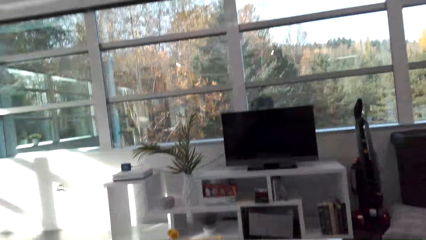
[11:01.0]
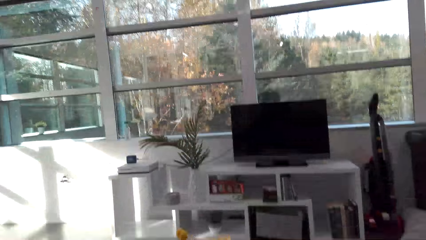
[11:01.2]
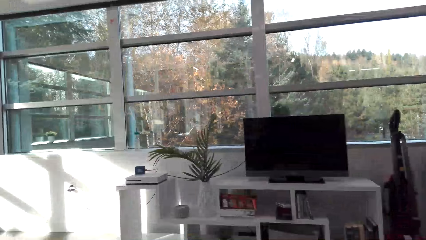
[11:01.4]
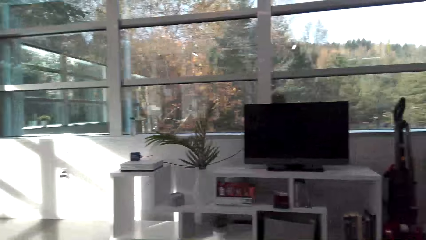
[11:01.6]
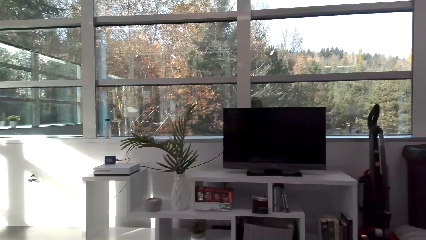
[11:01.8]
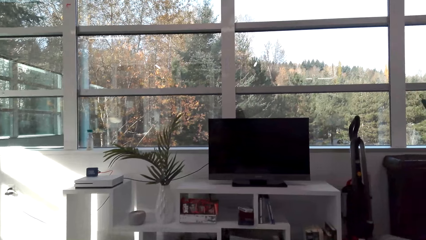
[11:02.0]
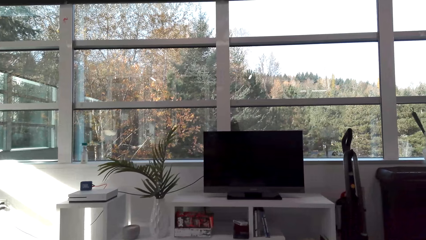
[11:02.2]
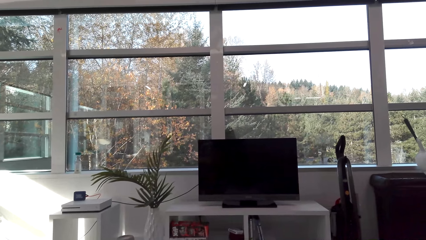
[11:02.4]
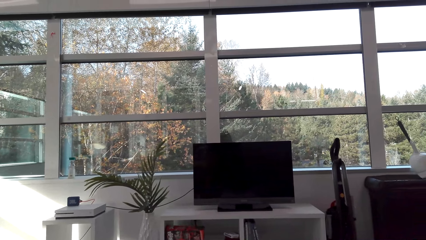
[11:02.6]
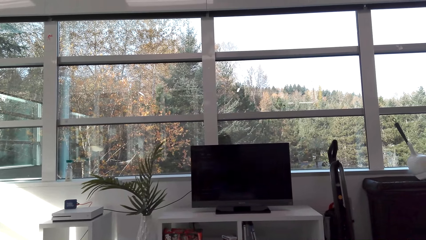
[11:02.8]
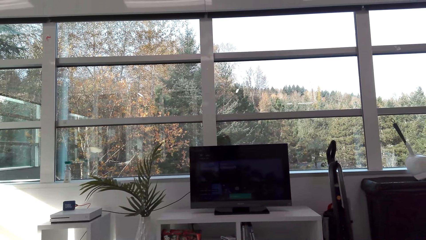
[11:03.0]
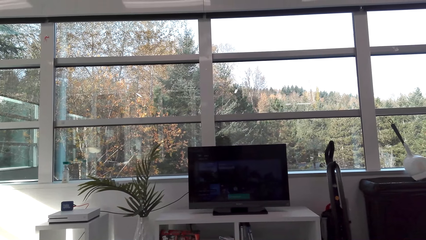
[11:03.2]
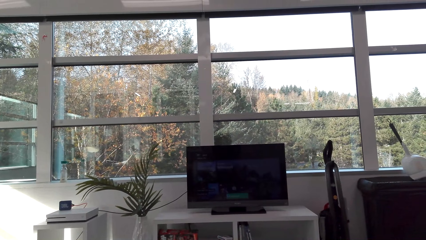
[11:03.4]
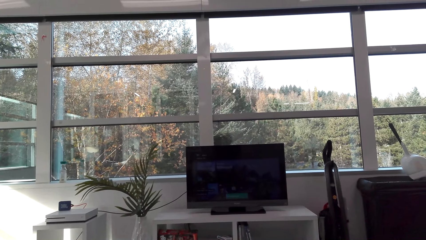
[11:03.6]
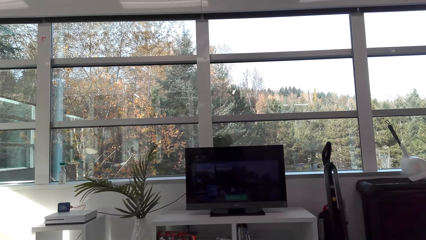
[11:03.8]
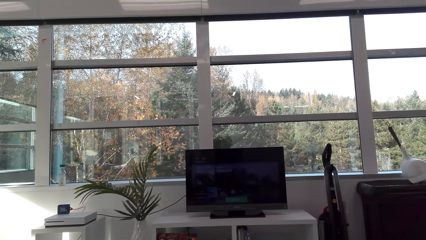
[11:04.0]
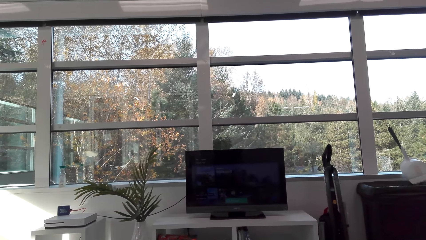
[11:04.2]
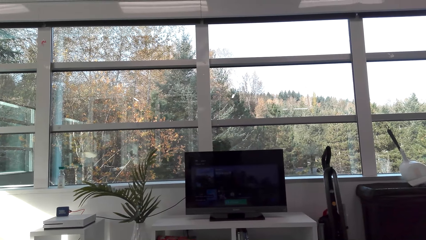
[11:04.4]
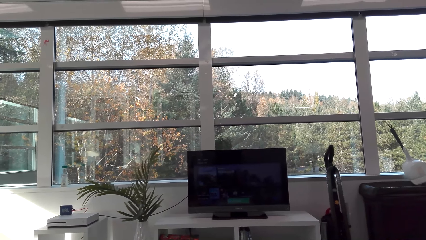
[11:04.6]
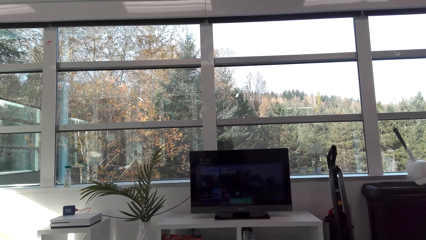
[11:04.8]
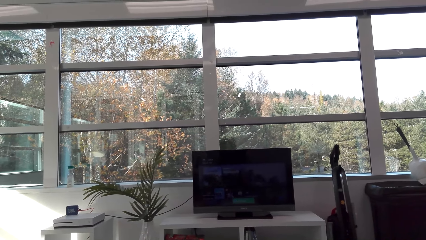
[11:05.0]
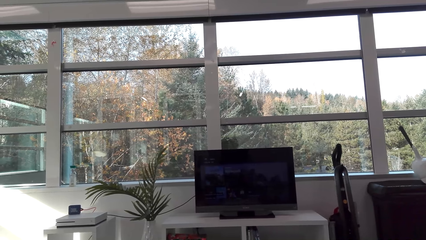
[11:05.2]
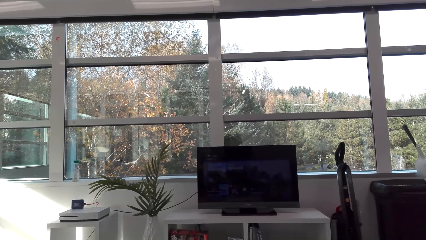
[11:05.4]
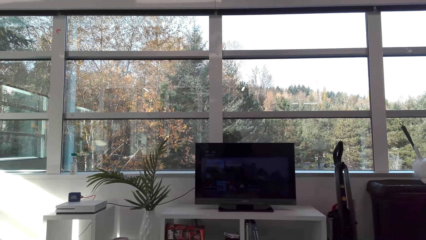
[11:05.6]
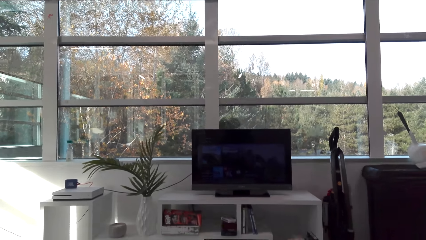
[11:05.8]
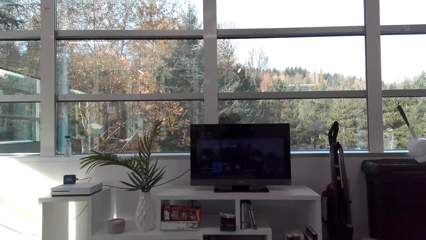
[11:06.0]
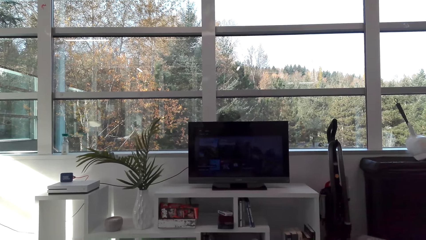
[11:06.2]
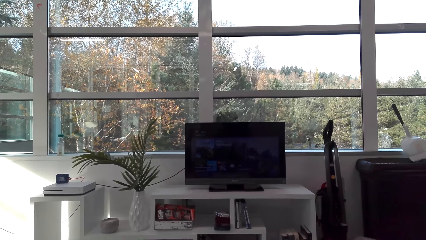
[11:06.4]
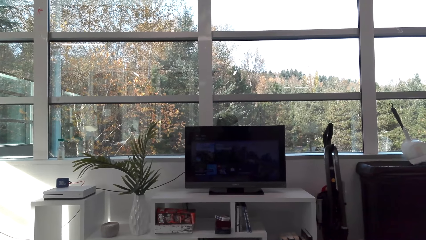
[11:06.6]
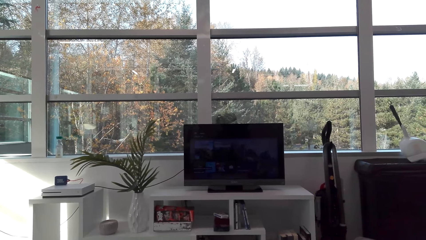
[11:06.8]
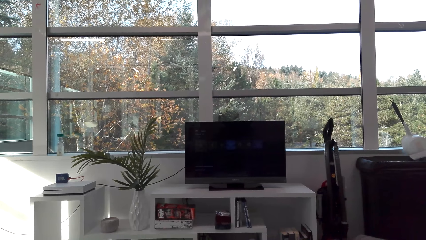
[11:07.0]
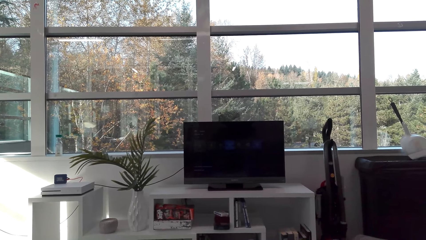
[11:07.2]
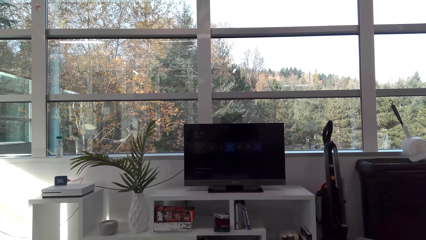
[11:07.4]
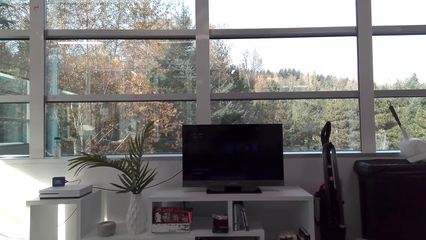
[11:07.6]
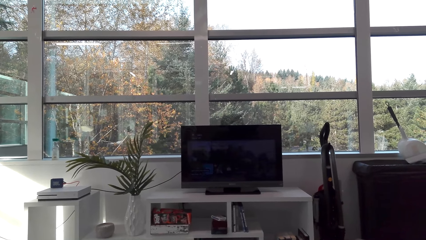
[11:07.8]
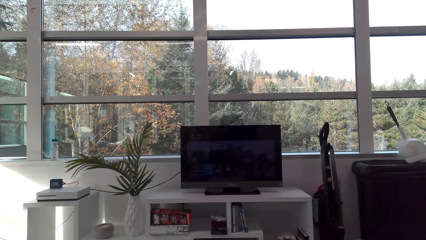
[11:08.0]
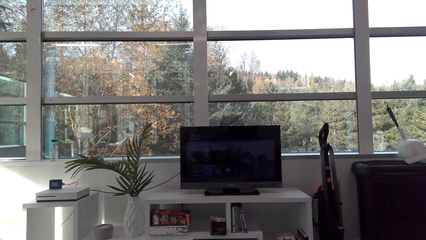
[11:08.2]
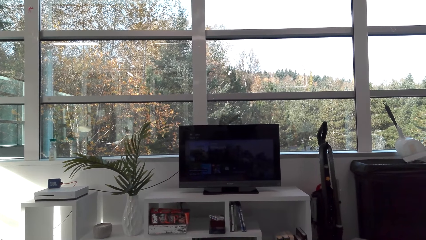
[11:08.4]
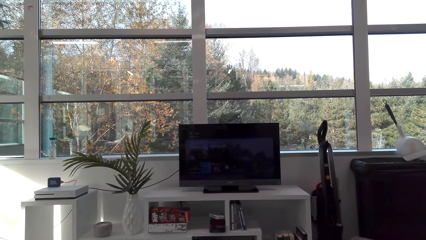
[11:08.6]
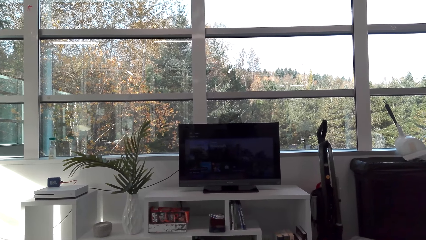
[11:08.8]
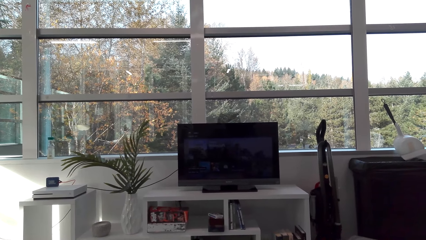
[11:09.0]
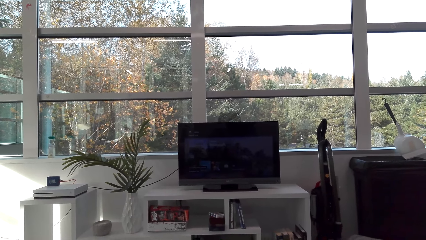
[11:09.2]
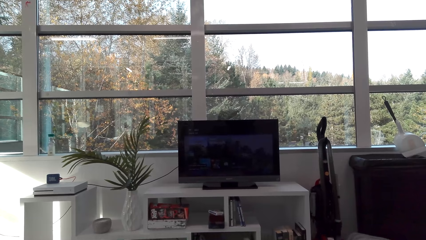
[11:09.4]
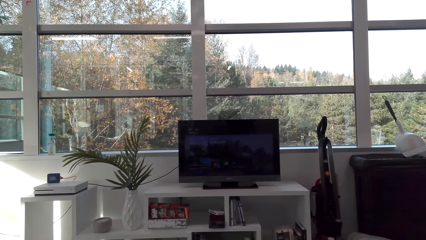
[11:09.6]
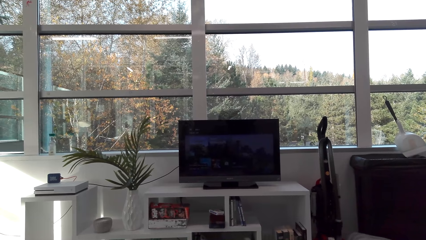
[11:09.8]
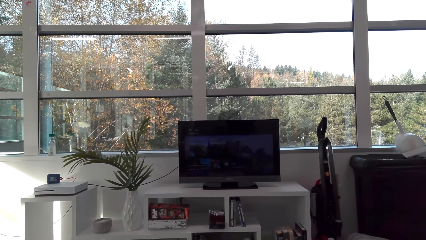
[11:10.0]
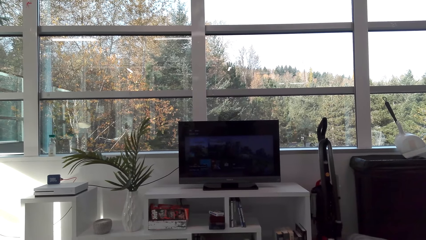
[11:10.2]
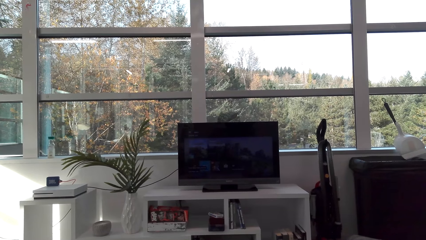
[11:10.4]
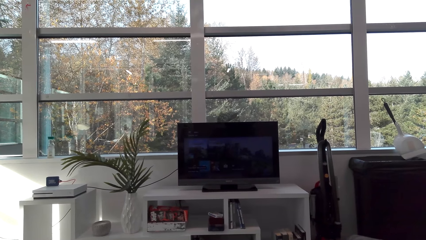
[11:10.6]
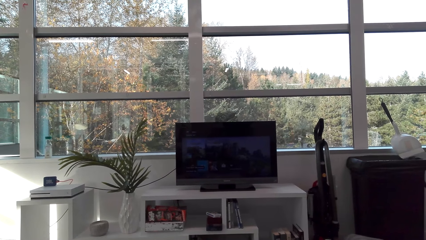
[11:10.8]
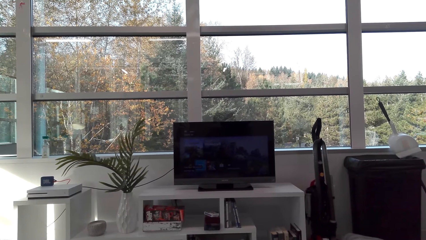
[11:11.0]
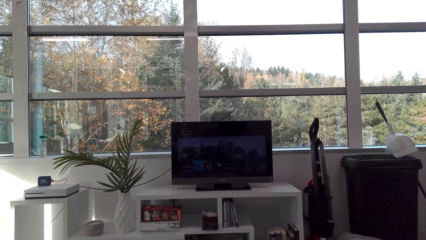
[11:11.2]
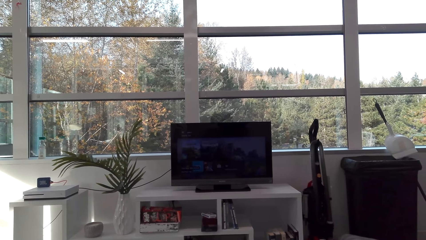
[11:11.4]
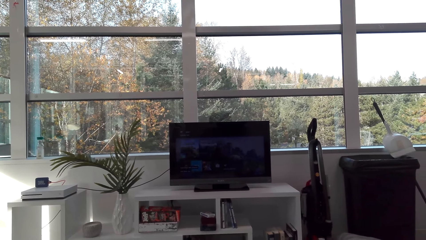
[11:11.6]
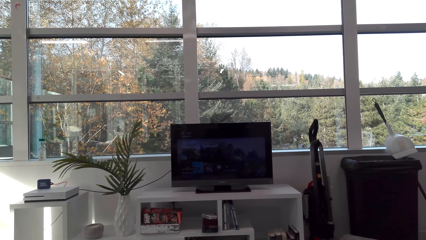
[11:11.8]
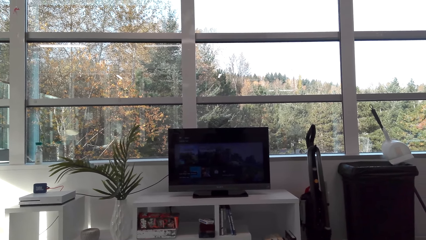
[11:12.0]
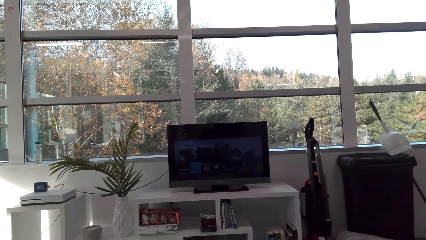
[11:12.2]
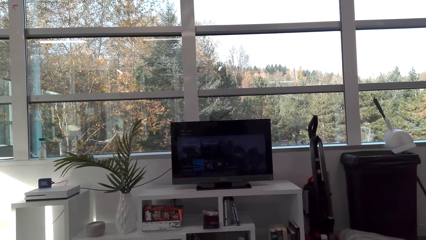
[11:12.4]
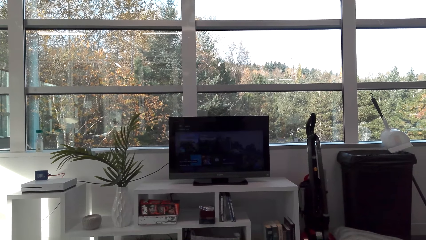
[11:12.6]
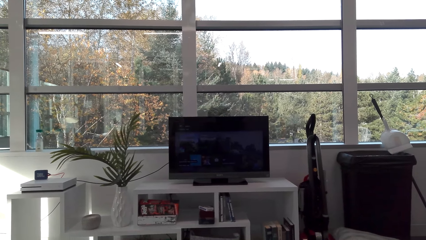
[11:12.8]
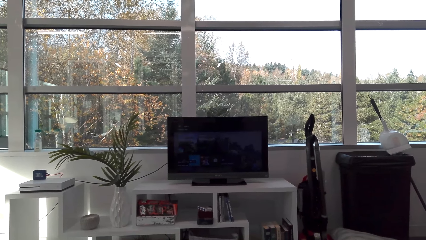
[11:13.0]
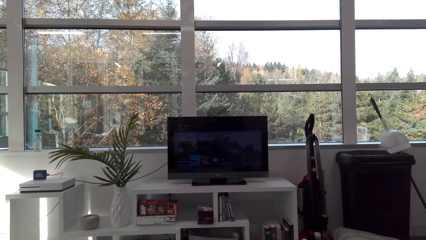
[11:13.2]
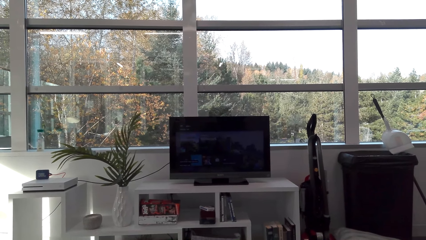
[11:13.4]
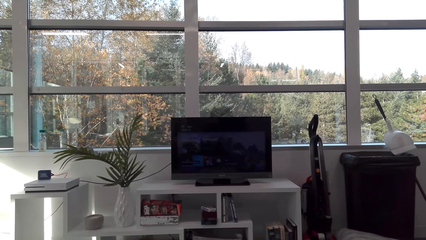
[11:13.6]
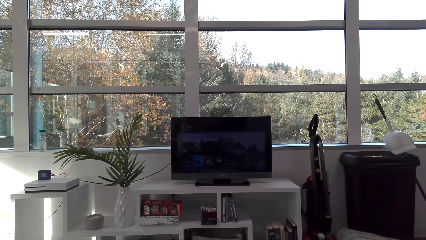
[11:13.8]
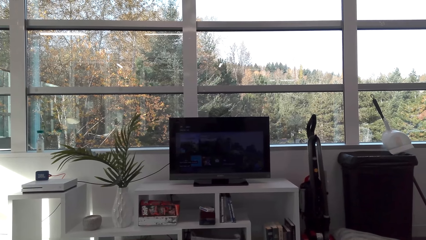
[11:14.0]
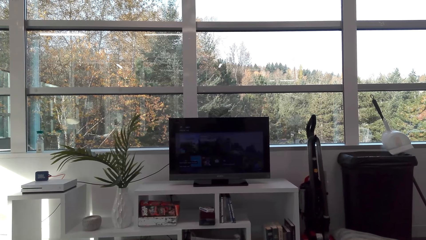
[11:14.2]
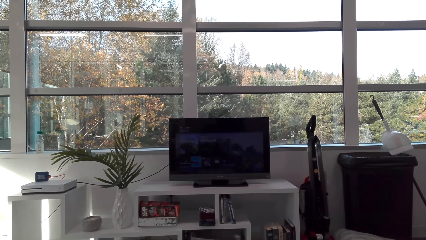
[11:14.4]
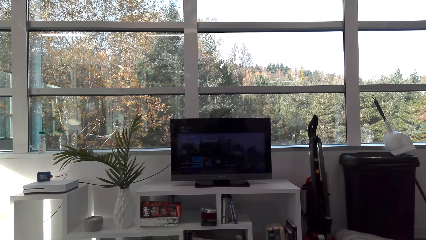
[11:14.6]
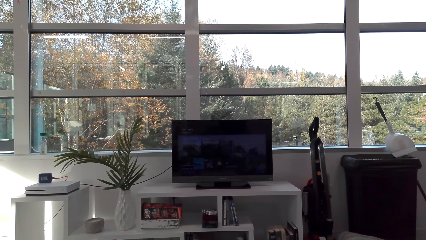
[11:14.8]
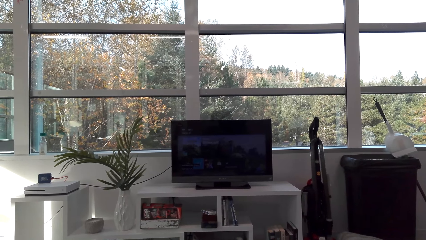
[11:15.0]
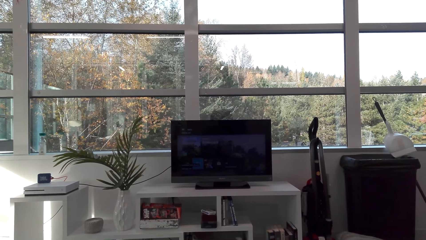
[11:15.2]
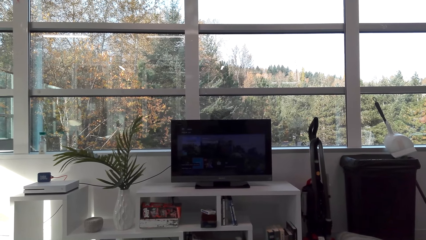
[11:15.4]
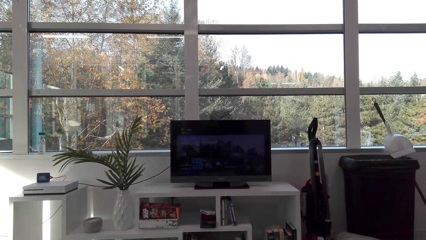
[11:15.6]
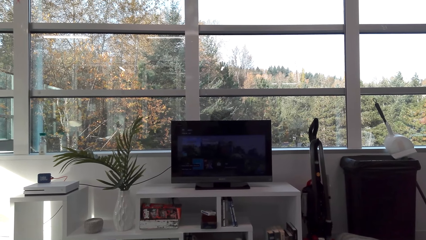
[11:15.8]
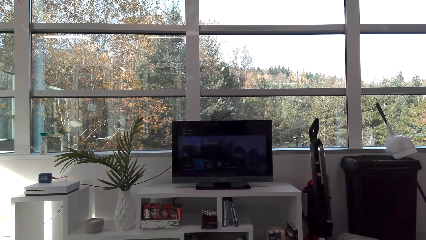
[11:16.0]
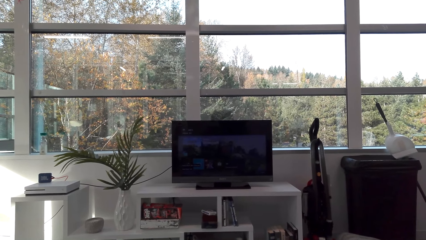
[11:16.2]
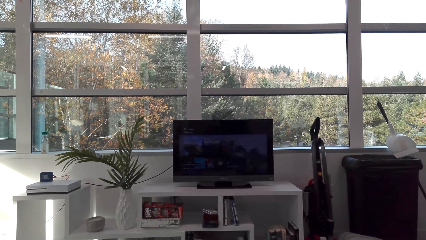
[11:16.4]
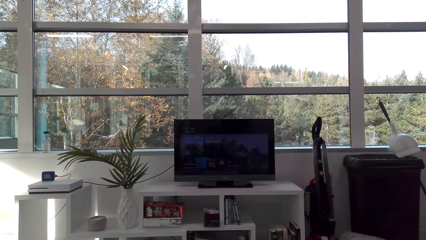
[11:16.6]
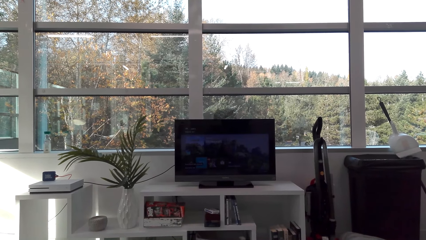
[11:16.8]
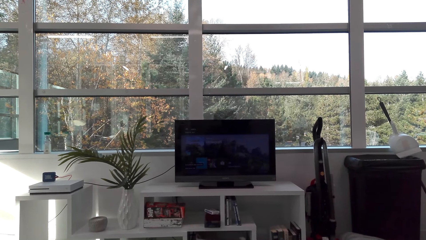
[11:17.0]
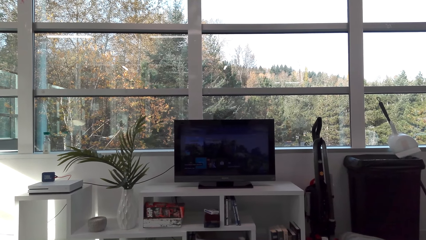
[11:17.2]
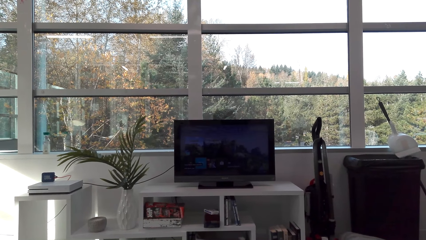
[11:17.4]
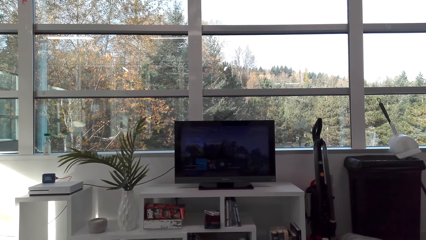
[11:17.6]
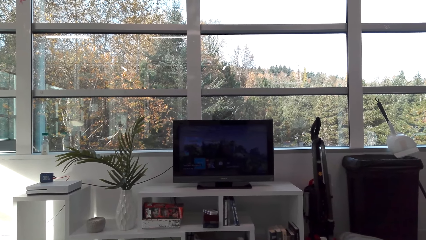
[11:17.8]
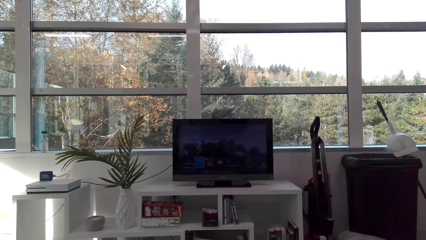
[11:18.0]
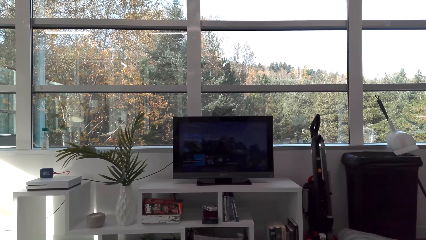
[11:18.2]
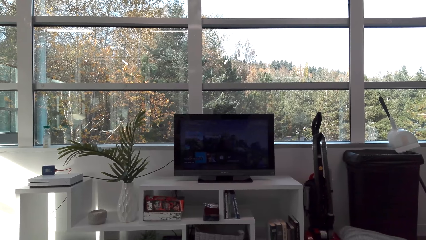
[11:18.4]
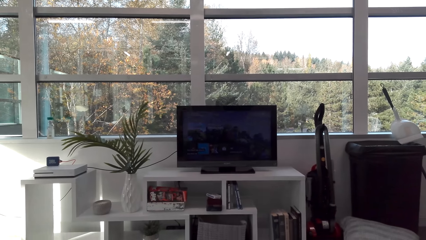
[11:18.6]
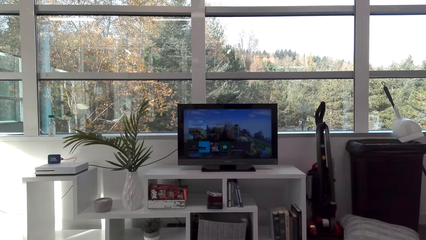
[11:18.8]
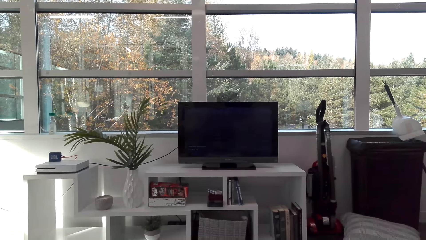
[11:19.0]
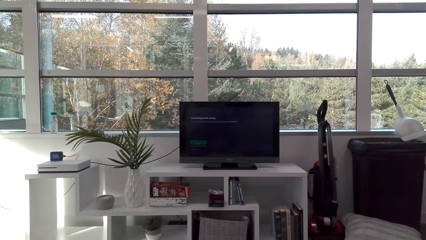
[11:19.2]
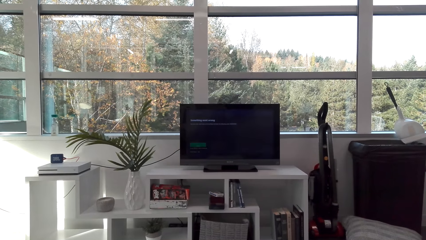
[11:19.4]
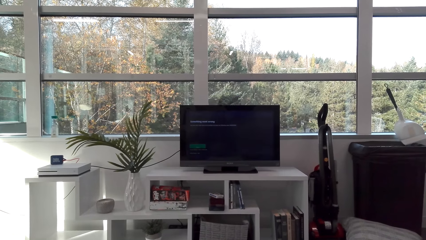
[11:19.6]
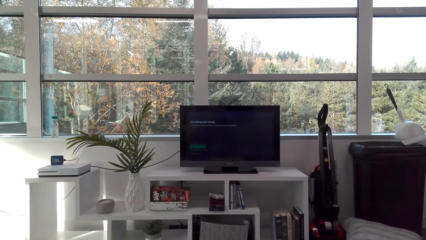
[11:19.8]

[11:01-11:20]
The camera wearer watches the television.
